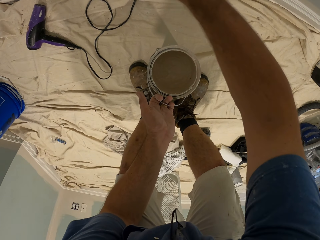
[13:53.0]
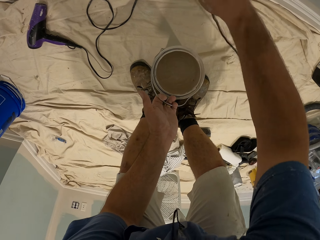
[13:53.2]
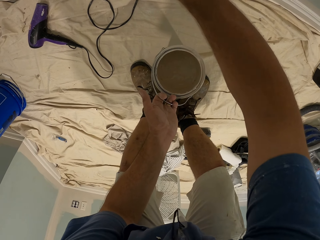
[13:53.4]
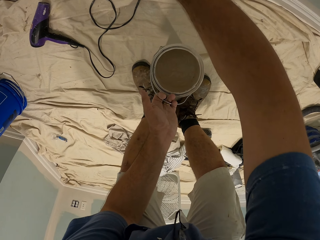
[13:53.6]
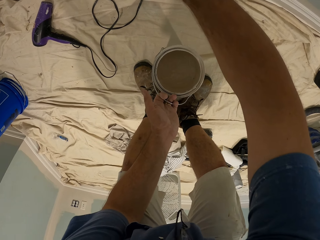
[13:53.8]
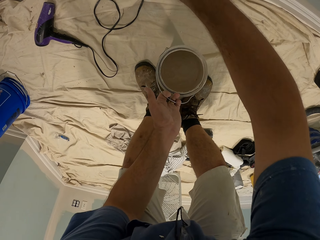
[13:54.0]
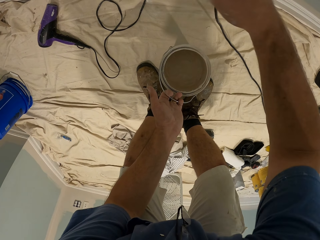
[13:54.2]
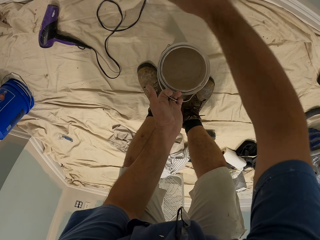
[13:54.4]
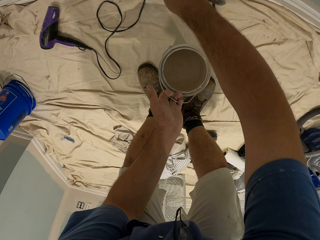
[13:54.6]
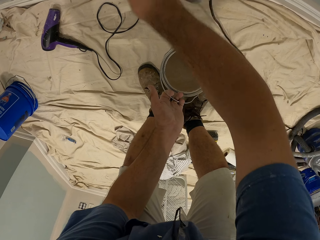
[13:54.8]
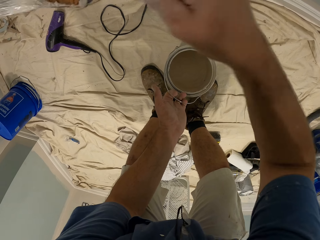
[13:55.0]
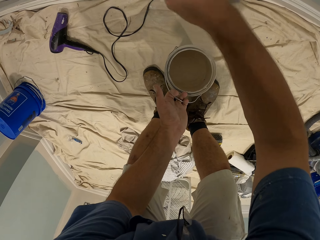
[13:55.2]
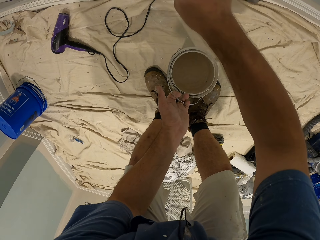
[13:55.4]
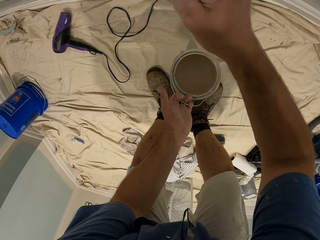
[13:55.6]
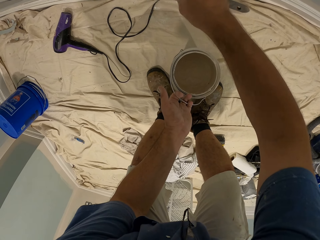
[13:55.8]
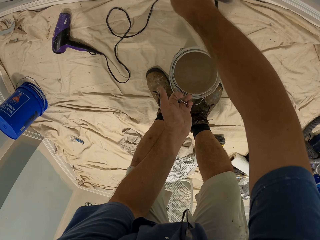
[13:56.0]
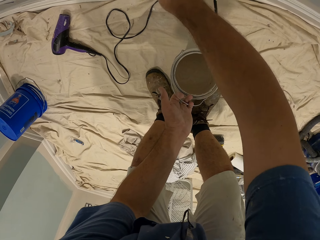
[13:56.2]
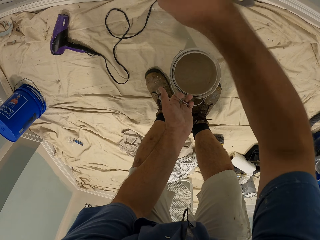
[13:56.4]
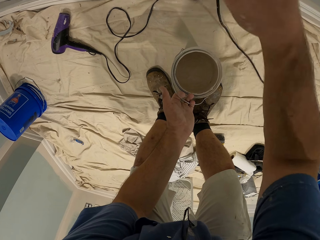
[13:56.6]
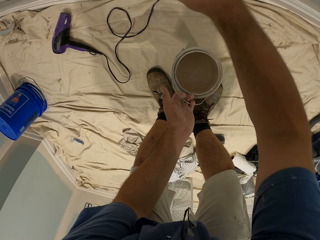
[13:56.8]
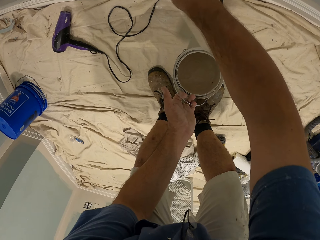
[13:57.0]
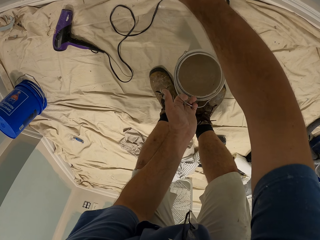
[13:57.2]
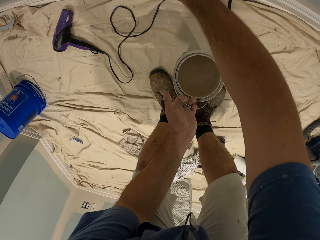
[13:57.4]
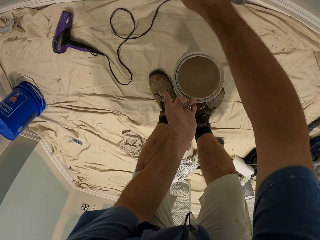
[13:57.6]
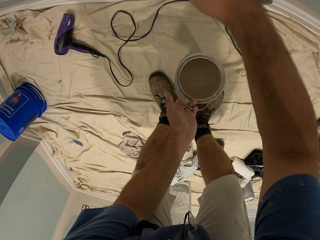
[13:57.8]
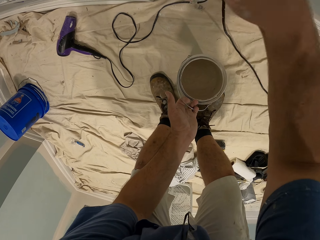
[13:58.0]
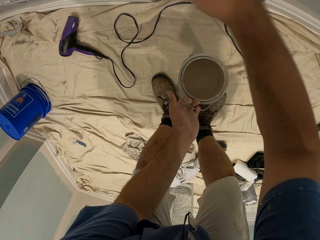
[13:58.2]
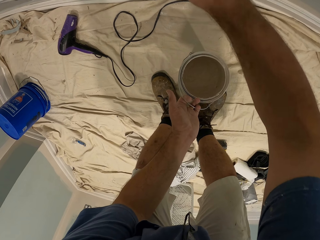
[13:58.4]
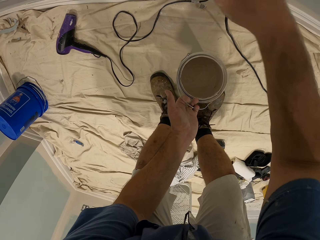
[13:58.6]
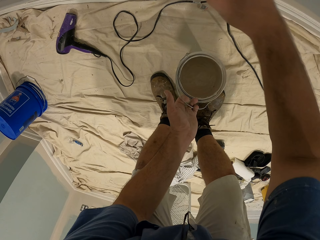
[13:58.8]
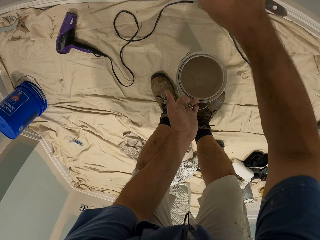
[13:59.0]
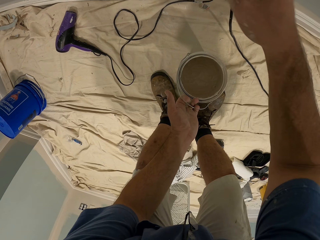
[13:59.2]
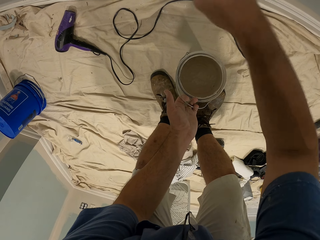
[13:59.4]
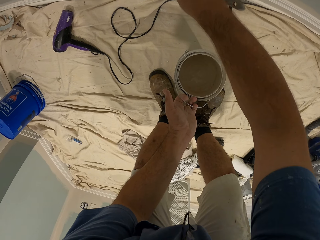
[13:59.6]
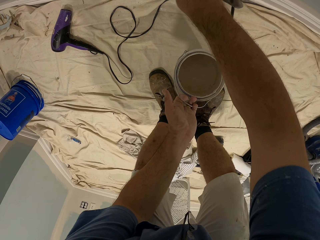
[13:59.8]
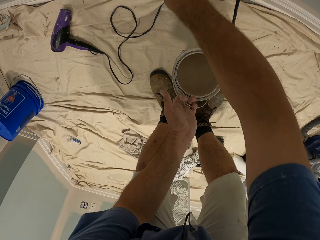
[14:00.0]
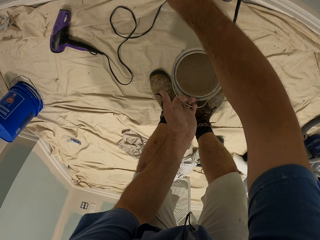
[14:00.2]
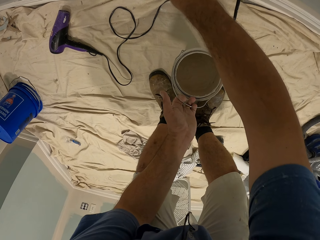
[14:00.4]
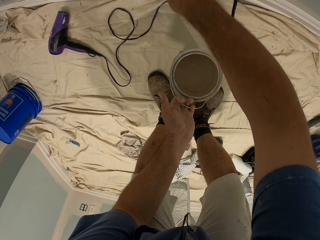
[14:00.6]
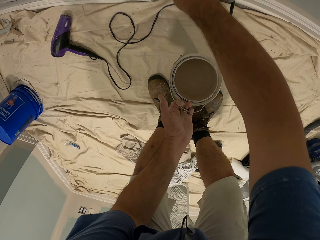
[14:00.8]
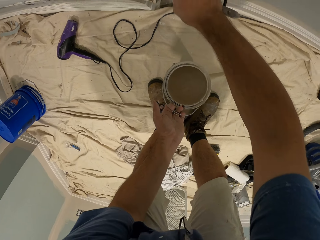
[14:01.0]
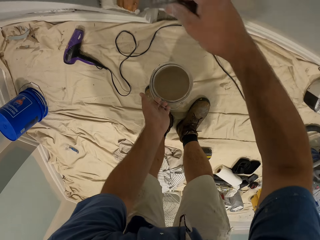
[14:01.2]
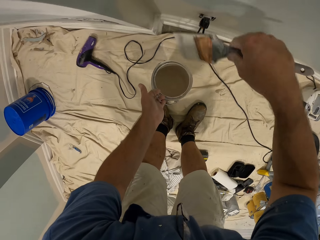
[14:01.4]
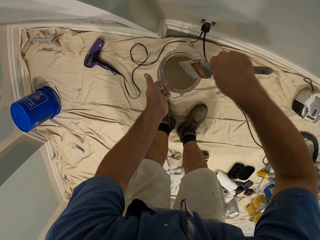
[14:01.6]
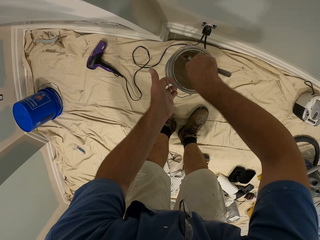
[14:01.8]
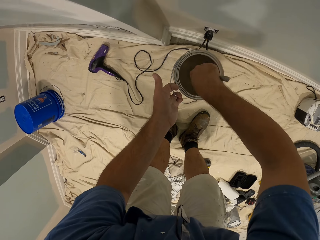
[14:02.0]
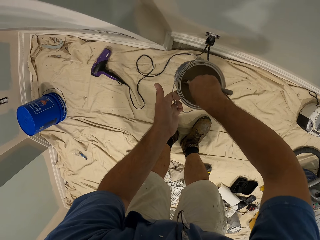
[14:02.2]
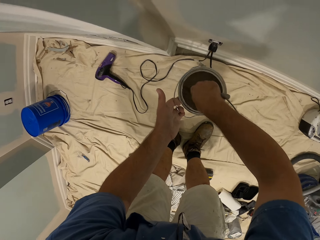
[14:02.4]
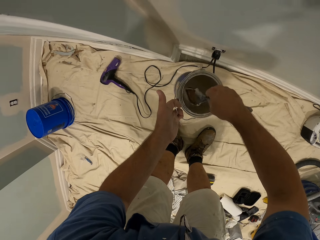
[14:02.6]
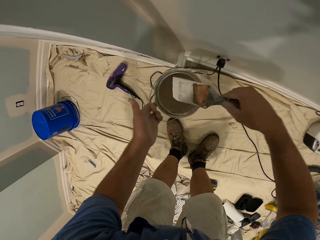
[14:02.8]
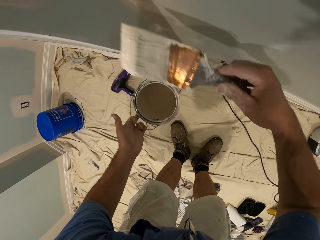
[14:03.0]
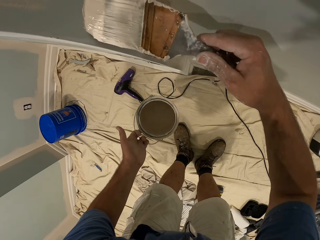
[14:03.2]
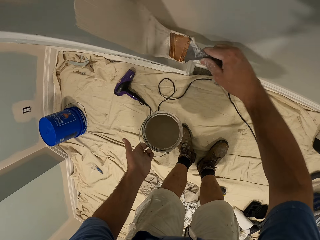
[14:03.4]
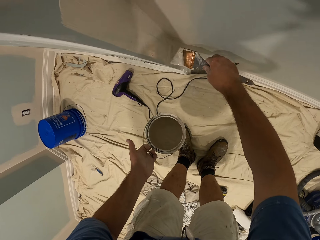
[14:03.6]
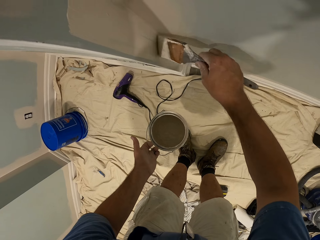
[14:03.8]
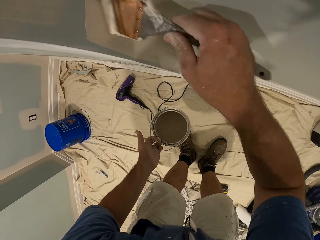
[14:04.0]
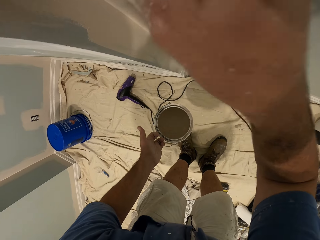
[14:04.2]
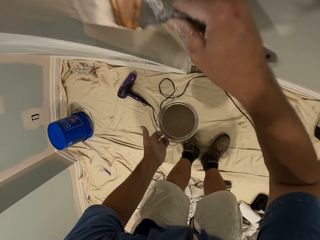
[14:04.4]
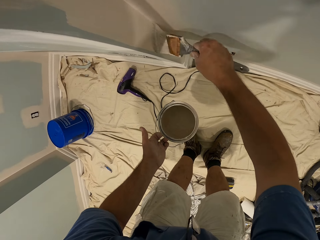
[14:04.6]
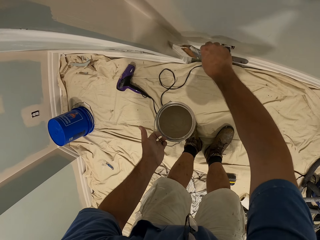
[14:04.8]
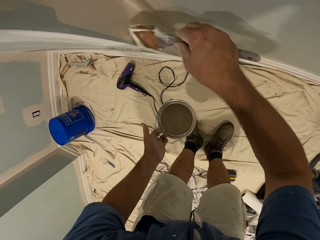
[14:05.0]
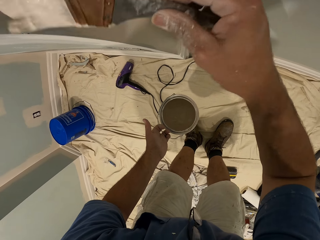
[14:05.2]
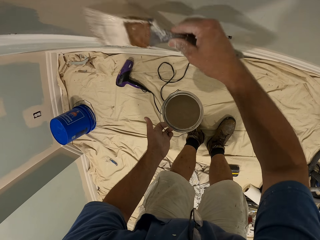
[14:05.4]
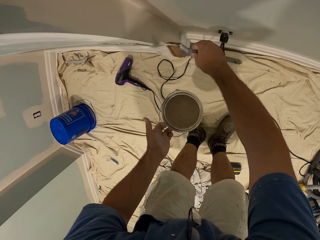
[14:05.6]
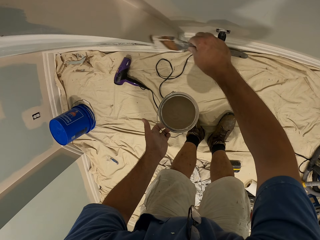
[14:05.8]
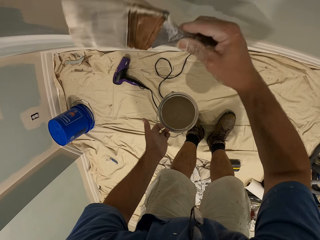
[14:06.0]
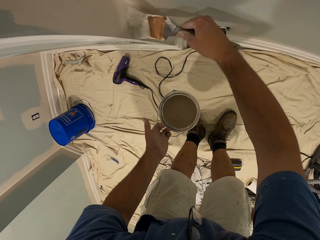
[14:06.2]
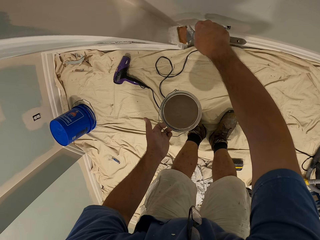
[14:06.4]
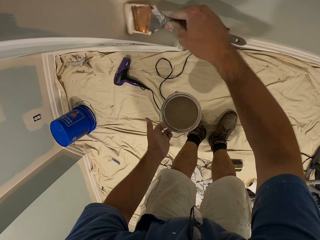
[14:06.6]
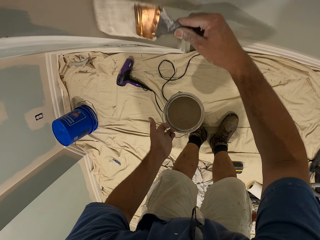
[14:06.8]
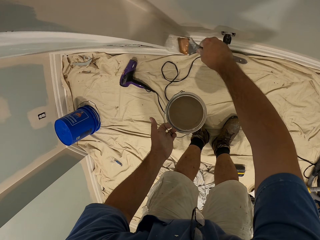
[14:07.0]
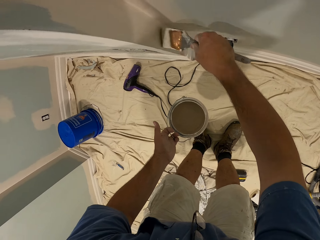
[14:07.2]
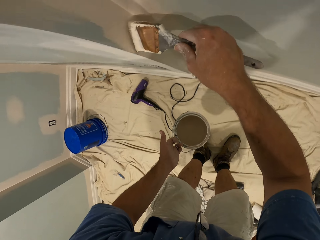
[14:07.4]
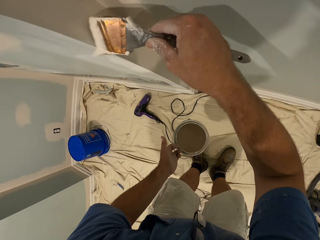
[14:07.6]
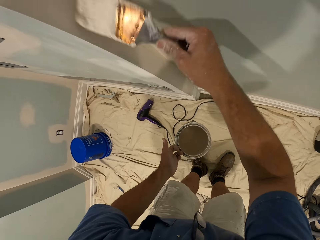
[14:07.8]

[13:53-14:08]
The camera wearer scoops paint from the bucket of paint in his left hand with the paint brush. He paints the wall with the paint brush in his right hand.

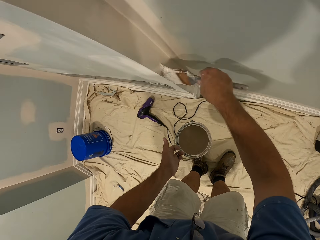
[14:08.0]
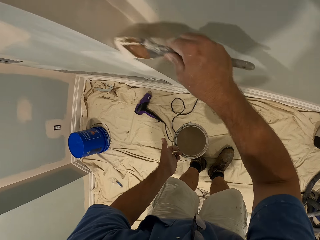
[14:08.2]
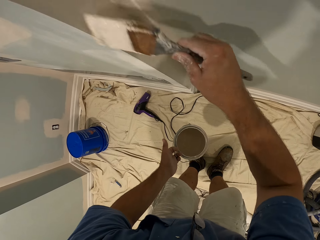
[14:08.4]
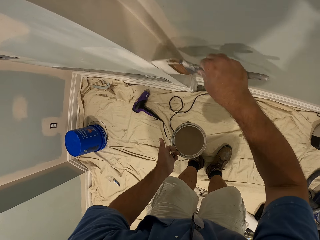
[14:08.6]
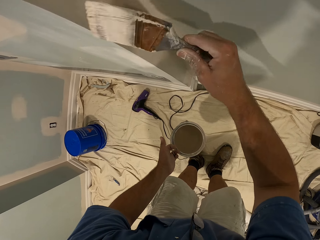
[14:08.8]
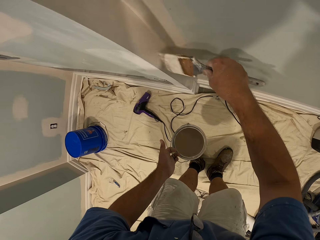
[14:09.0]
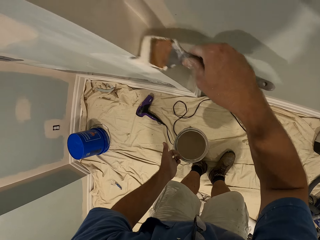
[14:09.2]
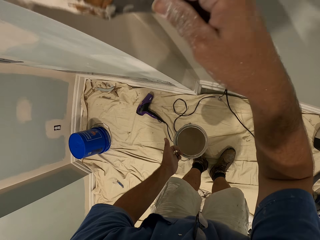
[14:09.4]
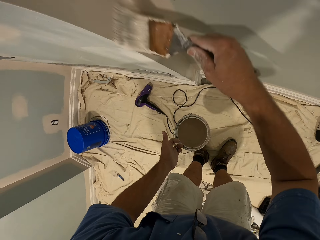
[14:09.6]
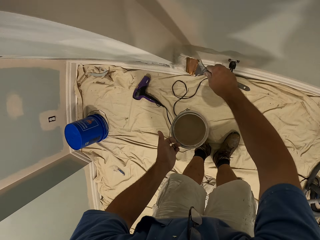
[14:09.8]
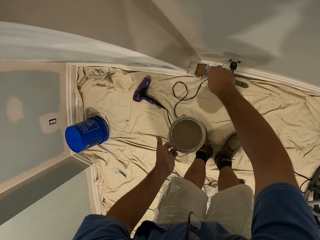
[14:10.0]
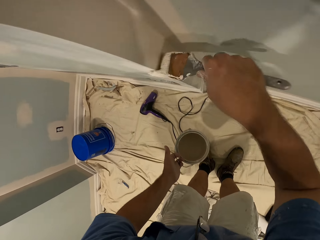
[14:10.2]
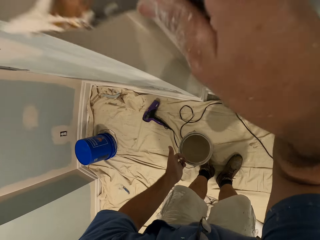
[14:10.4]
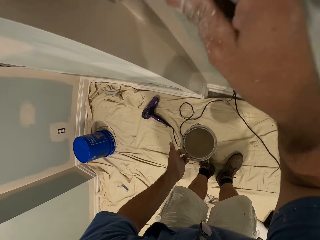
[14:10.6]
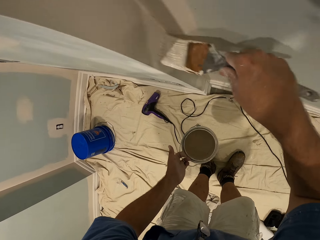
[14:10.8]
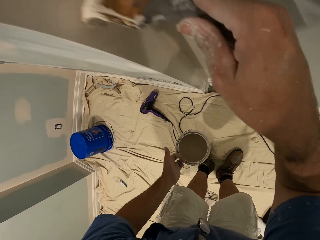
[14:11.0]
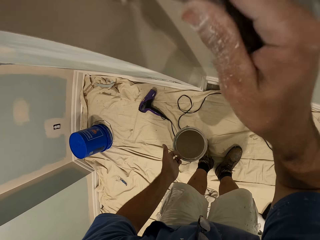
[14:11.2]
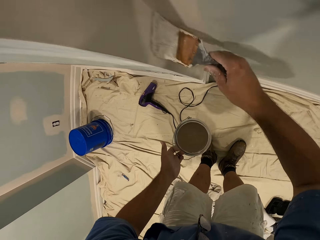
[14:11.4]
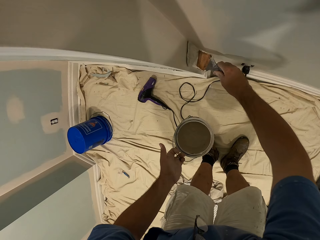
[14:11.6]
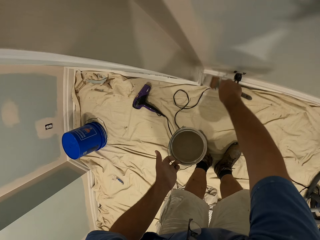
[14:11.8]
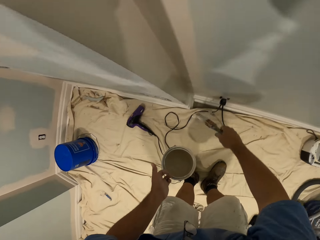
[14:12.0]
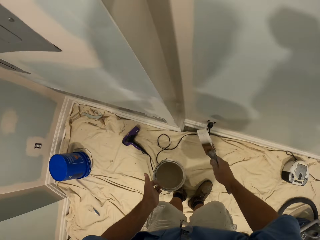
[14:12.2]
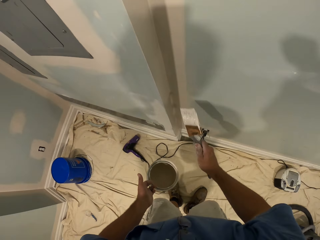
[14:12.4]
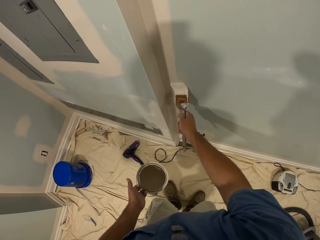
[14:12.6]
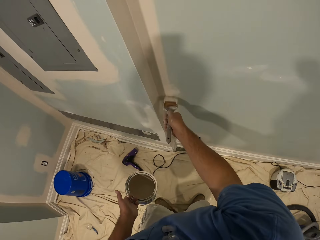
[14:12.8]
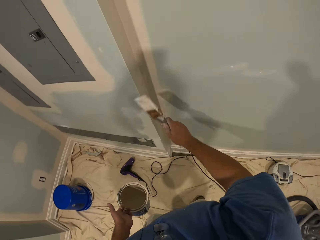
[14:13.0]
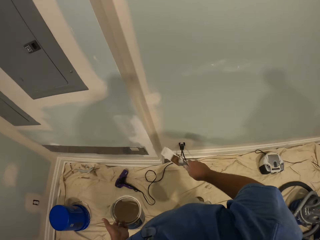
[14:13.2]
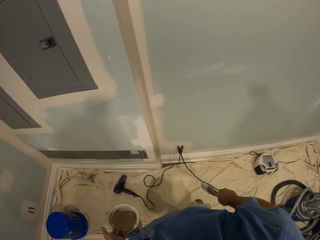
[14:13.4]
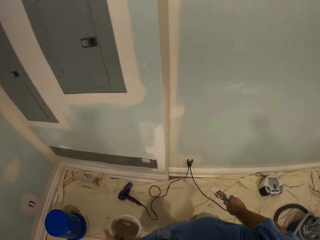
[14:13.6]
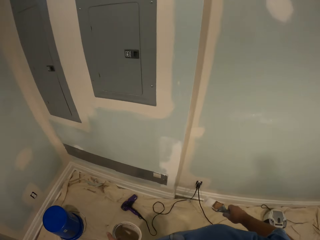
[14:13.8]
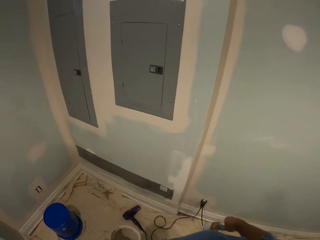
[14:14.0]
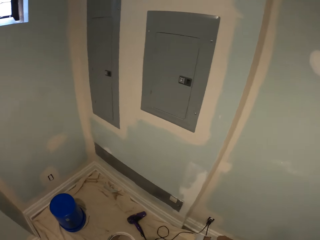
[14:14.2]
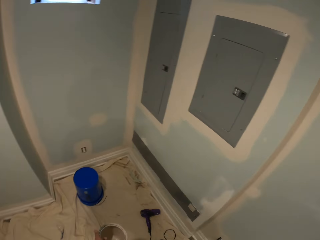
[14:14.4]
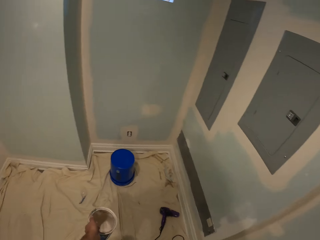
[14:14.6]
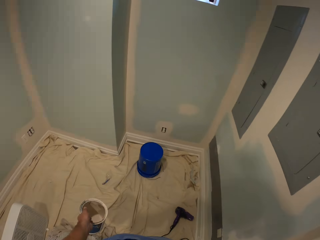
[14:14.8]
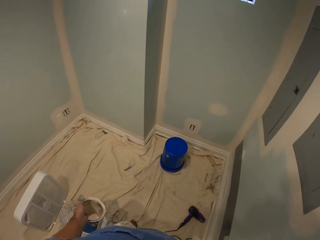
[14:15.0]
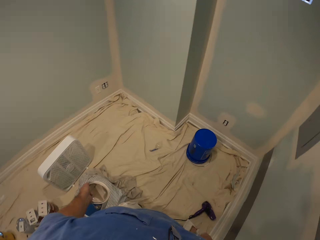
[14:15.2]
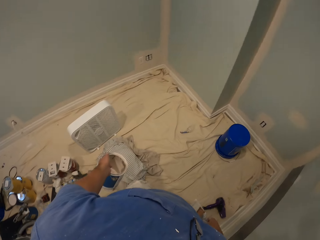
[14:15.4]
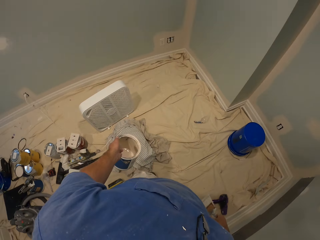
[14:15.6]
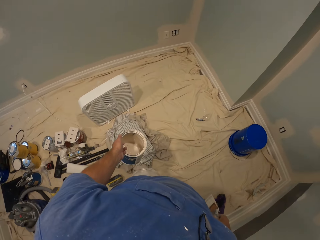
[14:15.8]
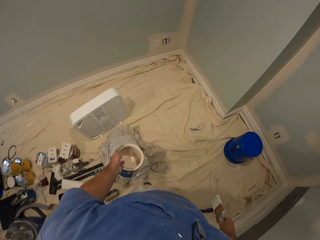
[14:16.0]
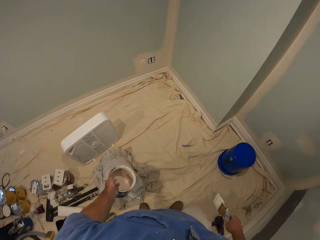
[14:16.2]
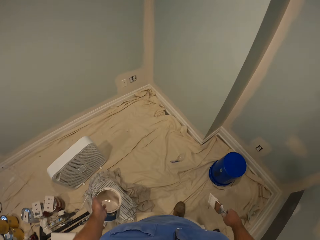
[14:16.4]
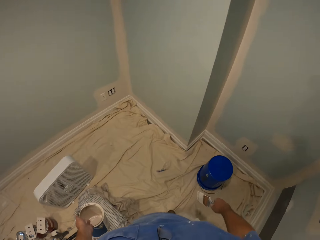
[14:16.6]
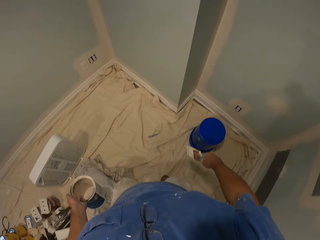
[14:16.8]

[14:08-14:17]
The camera wearer turns around.
